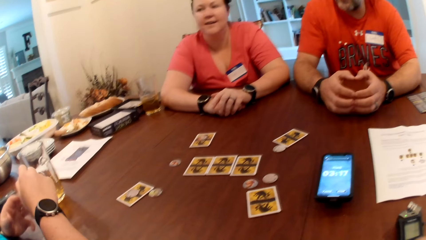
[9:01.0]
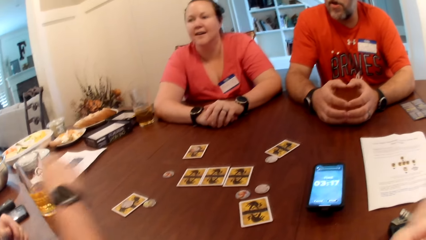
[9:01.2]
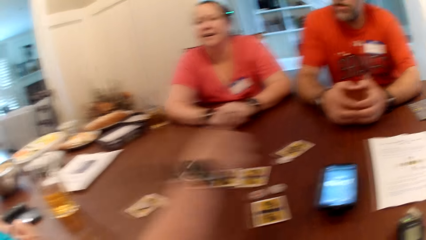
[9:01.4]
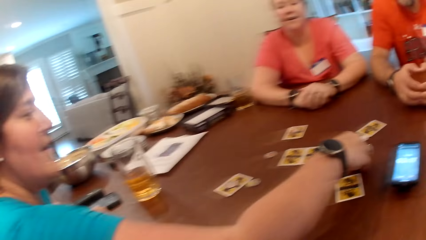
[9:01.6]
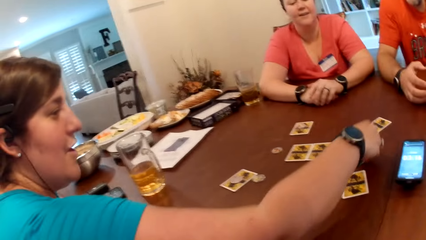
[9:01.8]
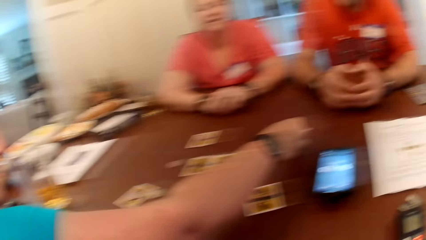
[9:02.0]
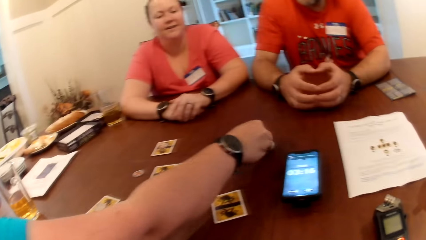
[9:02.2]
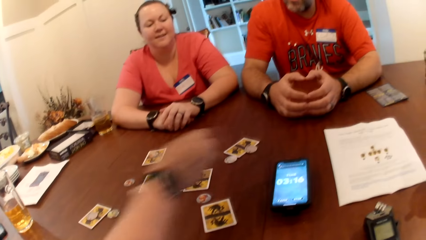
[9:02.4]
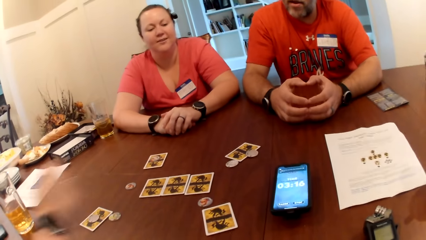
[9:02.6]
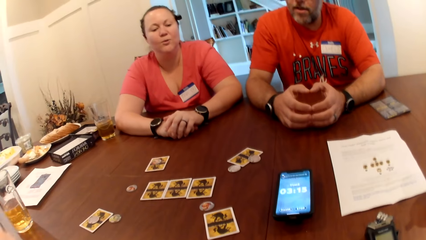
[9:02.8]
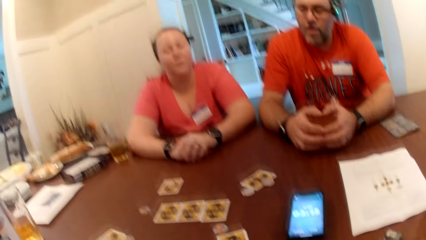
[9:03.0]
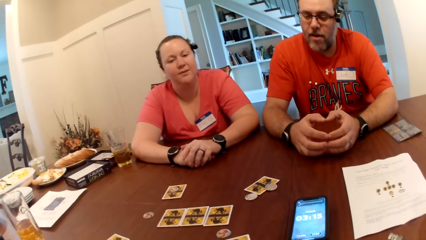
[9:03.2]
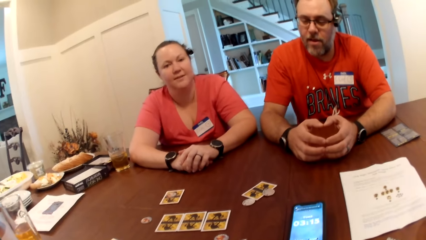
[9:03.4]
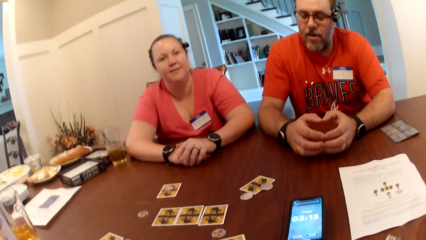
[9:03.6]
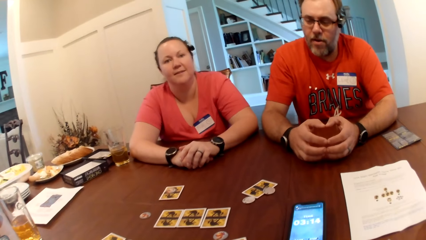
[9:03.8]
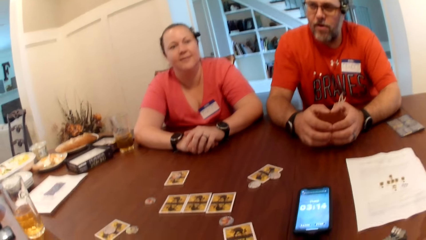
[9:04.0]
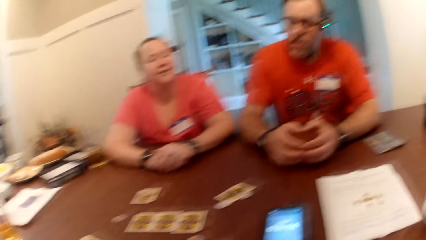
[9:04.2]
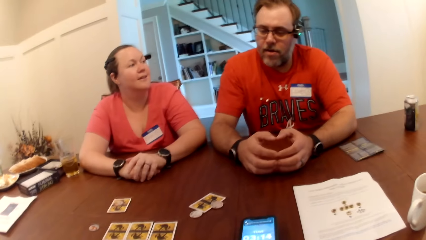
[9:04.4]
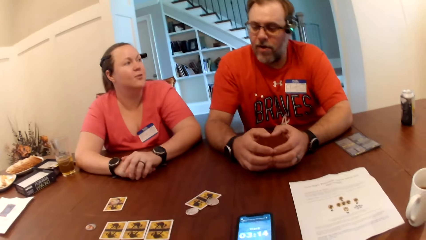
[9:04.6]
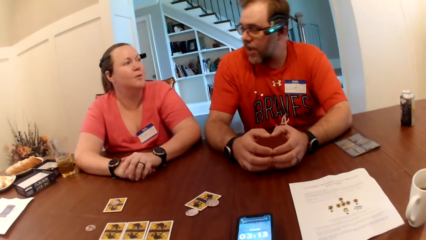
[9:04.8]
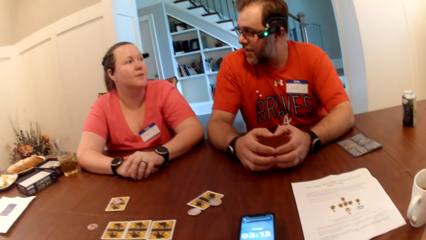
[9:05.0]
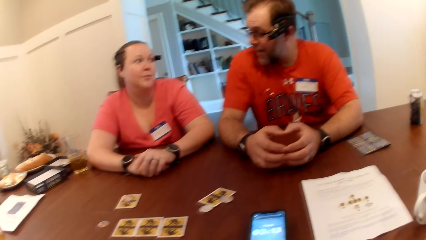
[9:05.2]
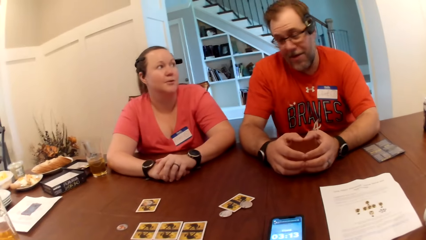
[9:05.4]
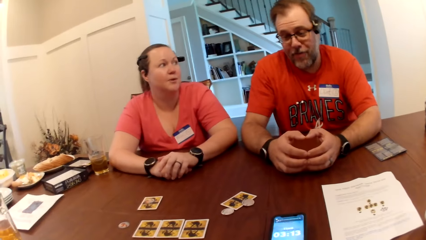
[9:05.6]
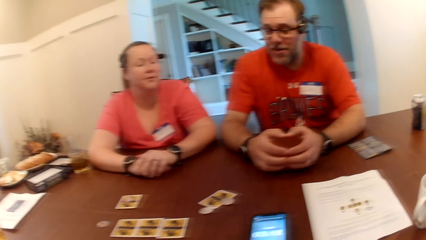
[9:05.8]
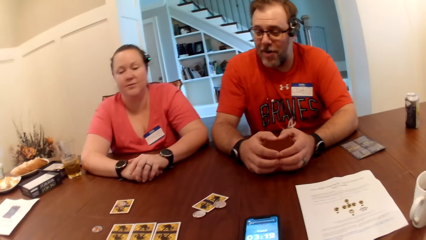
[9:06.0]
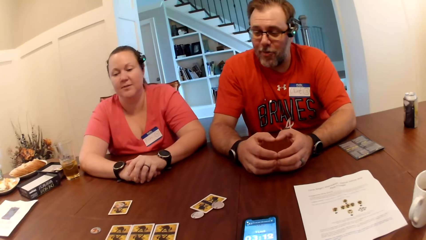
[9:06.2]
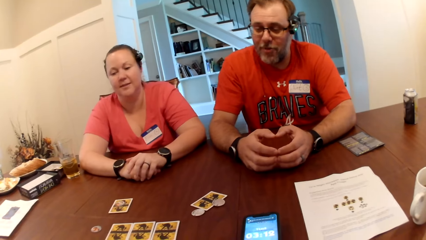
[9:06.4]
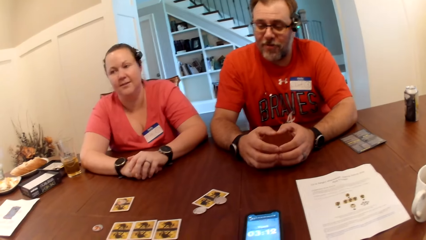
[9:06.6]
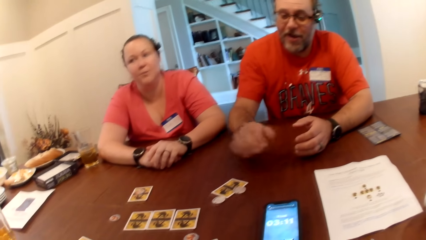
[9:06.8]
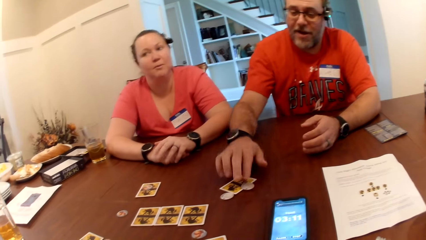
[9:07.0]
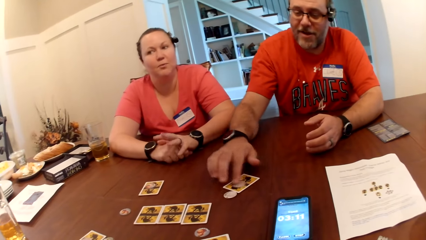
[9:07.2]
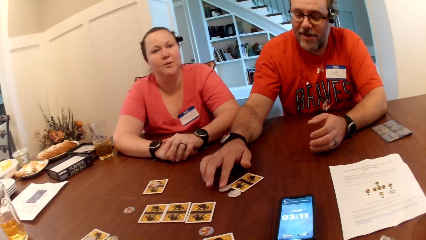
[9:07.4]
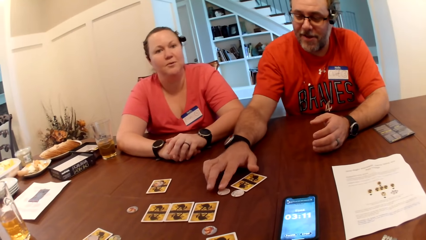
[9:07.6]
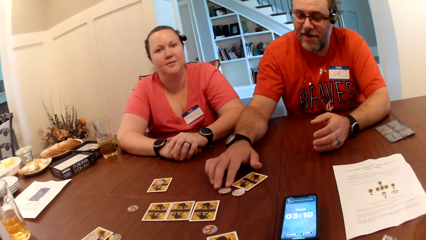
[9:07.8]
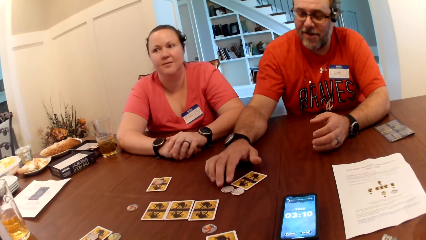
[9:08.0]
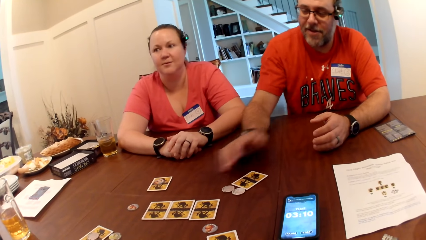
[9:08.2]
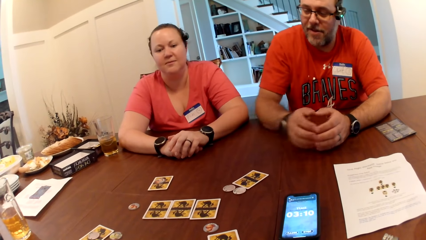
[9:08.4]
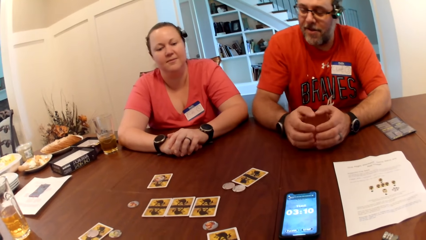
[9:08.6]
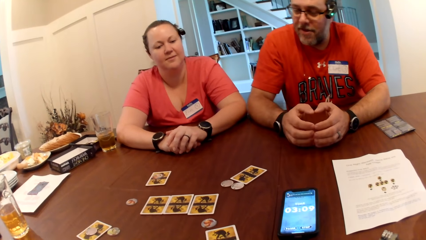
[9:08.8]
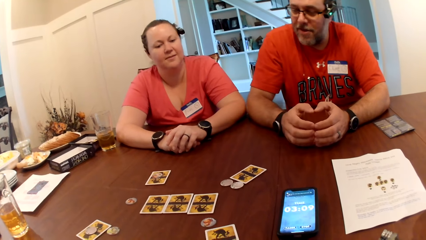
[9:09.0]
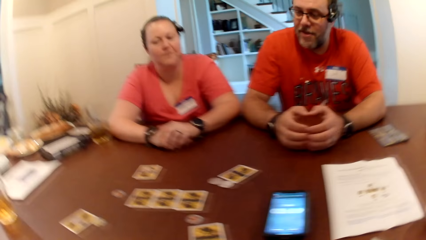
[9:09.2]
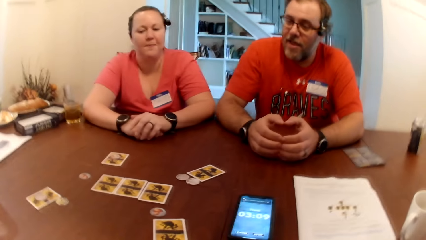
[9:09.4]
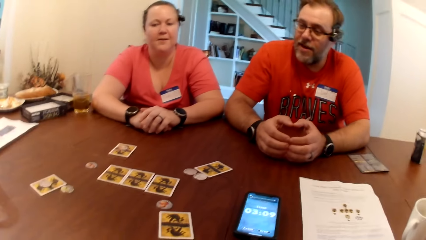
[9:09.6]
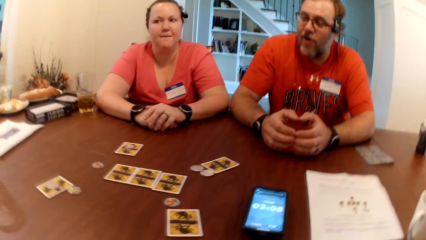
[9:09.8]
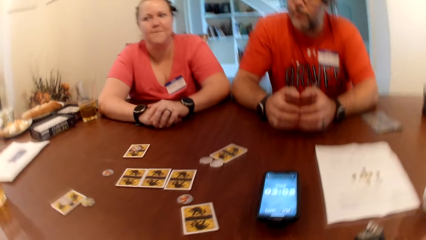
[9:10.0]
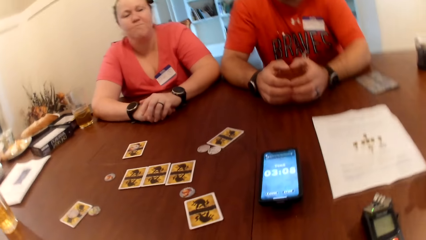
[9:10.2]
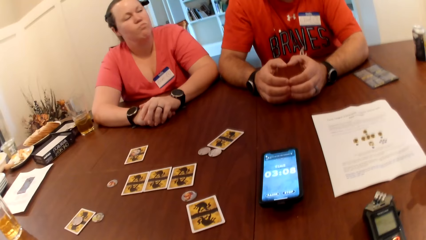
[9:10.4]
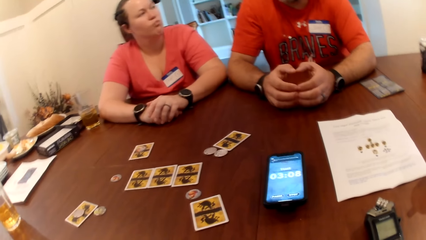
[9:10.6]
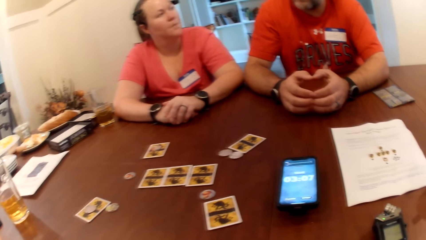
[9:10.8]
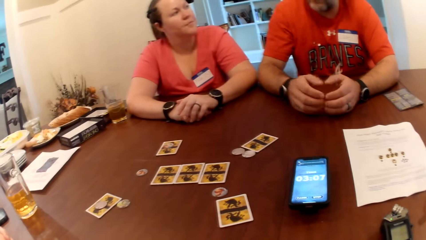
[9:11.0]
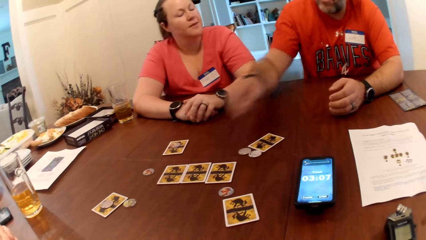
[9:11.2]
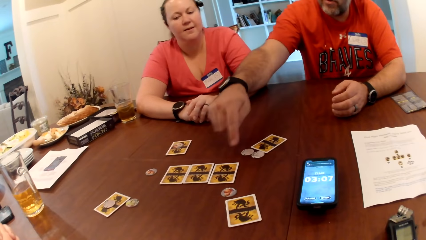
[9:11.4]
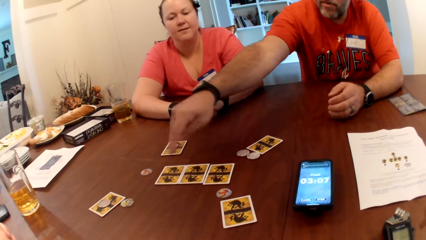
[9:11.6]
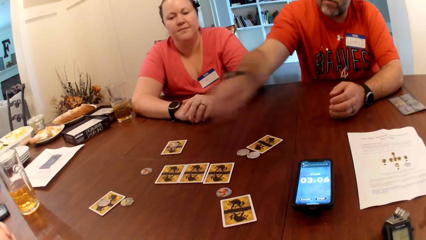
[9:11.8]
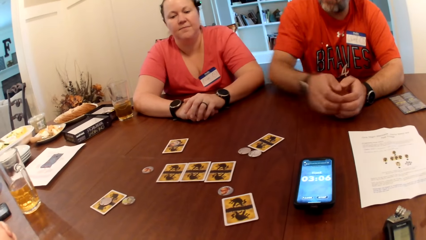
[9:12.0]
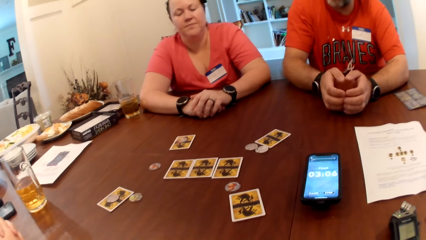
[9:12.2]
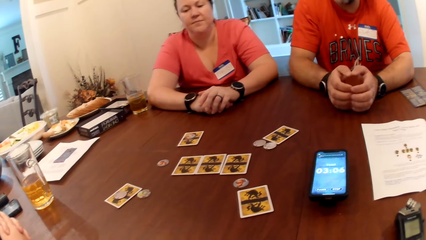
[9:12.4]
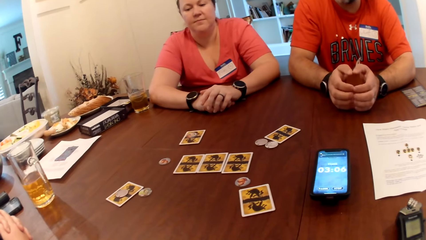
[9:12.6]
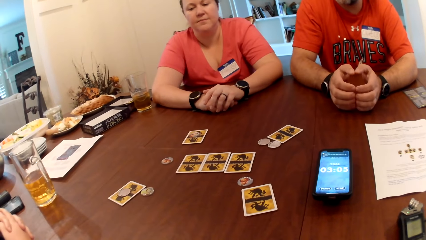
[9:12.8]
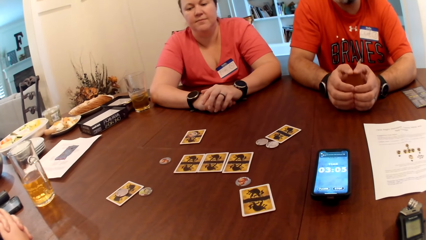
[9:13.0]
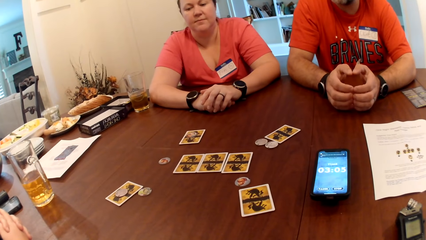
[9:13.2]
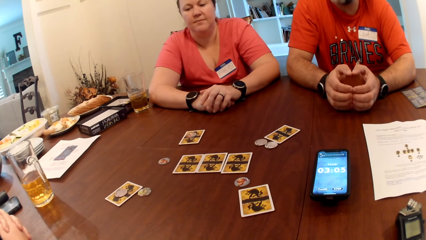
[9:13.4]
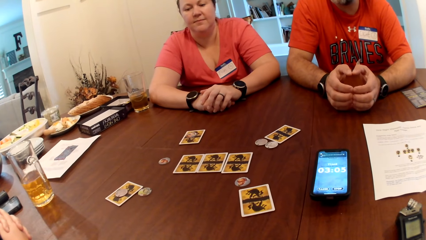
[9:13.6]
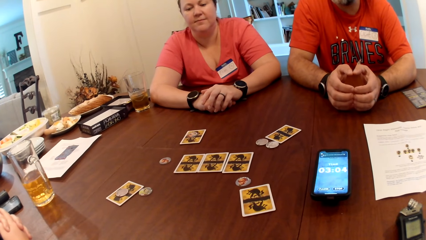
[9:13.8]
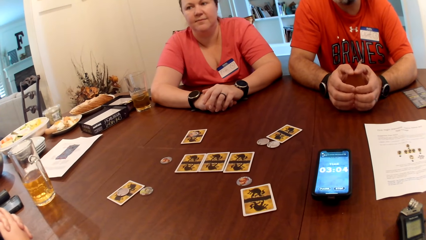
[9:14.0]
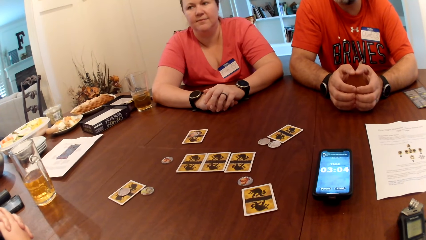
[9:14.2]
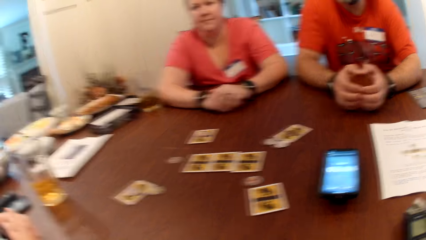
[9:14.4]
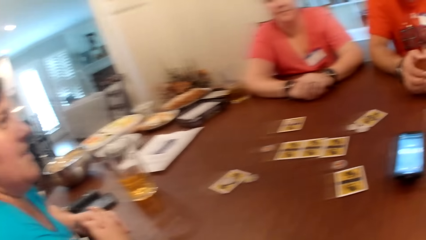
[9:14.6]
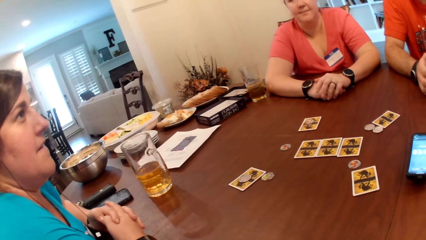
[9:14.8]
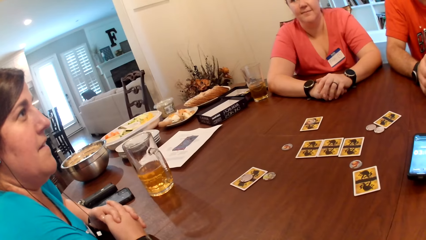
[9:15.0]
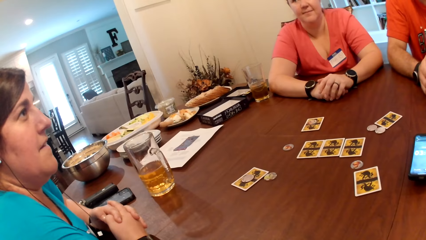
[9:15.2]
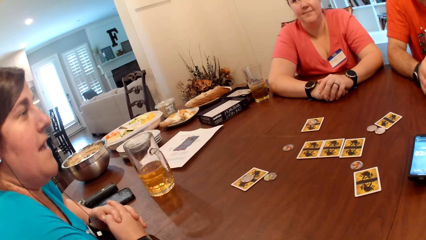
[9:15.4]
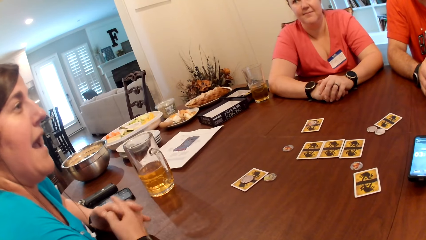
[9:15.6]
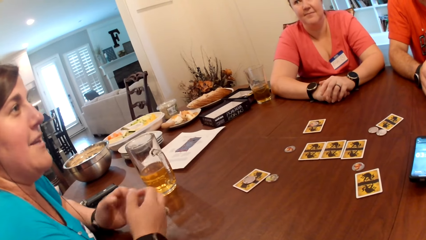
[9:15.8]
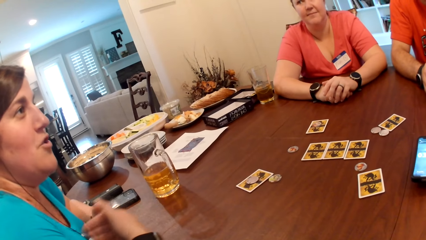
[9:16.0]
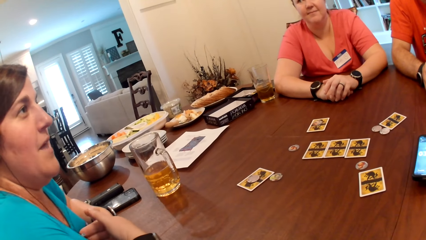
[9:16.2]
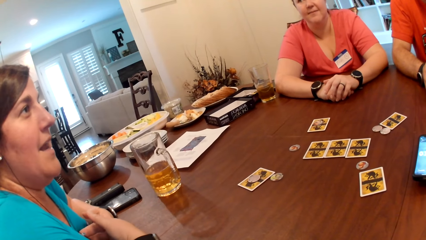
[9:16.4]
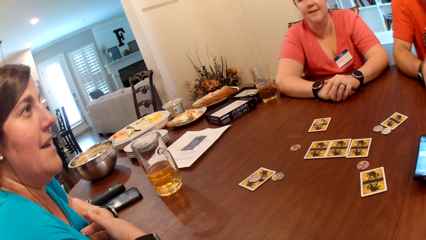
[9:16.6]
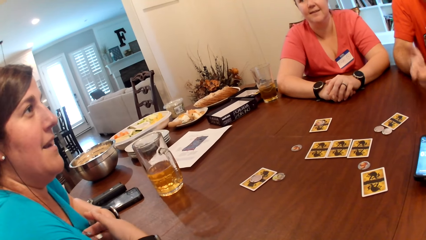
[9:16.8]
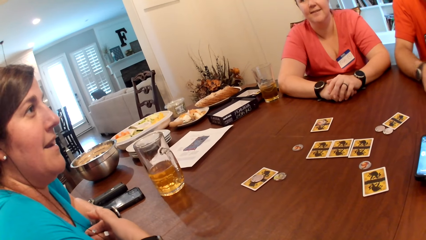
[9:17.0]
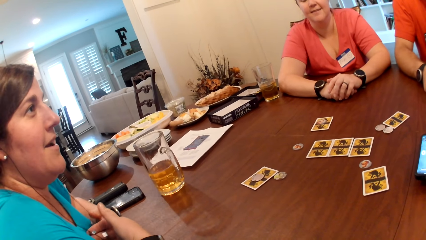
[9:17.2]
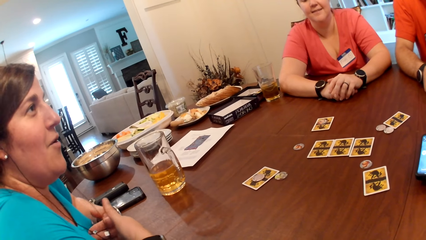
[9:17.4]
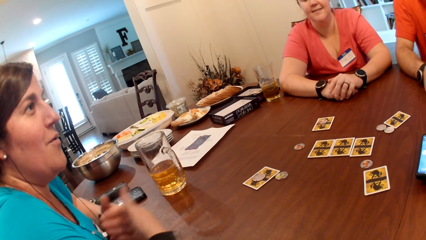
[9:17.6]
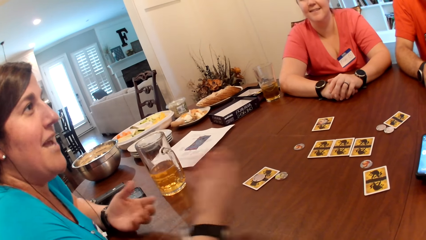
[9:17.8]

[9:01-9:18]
The woman moves the game chip on the table to the man with her right hand. She plays. The man touches the chip on the table with his right hand. He plays. He converses with the woman.
